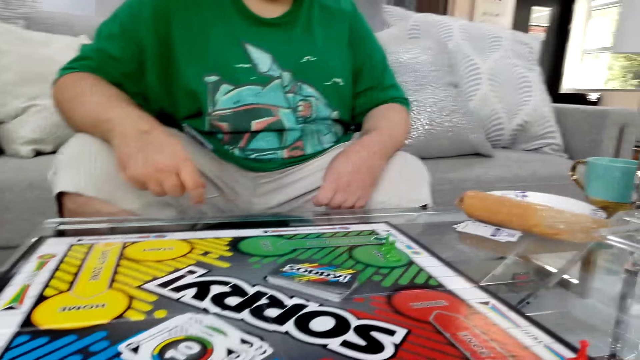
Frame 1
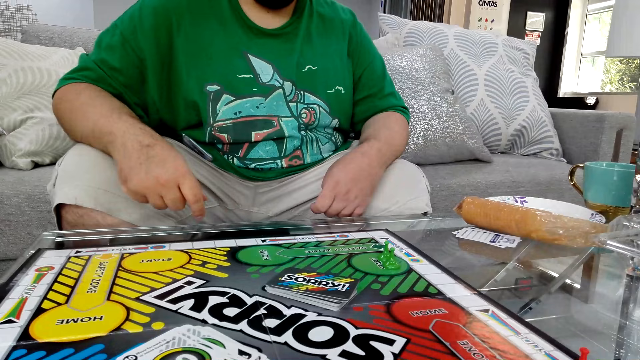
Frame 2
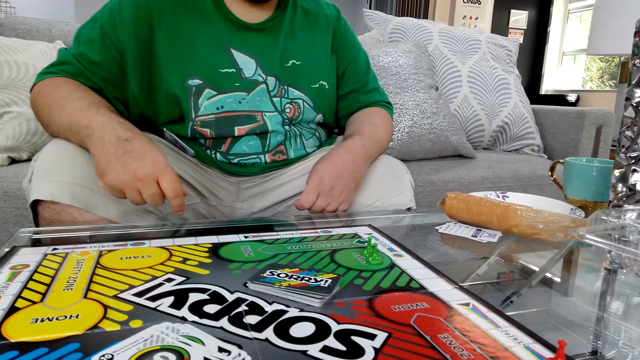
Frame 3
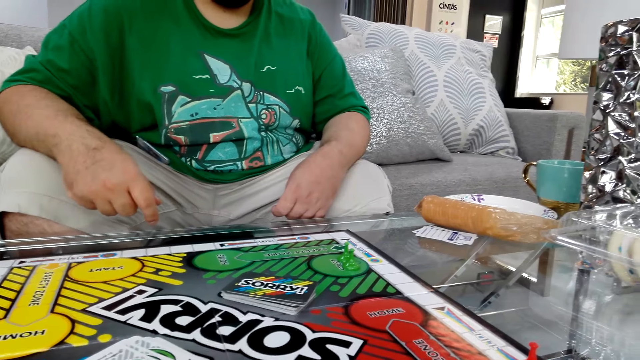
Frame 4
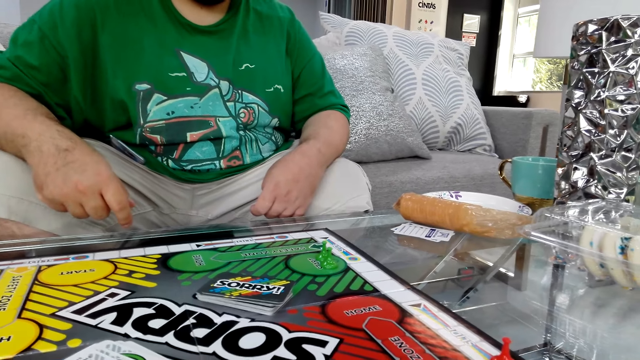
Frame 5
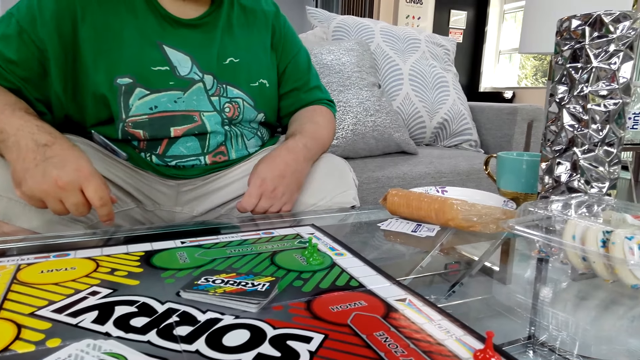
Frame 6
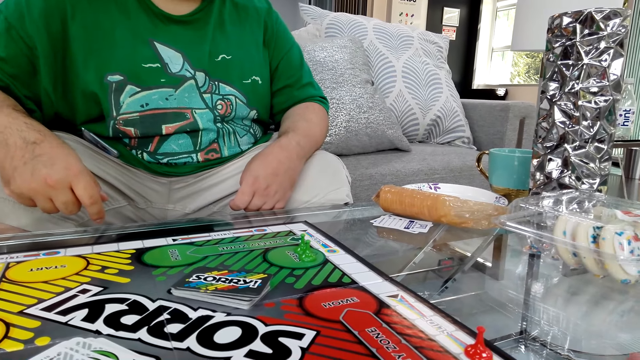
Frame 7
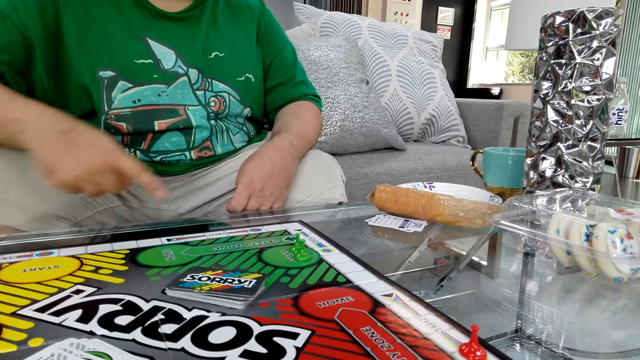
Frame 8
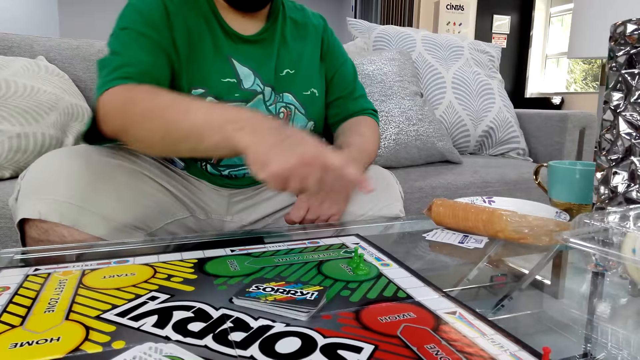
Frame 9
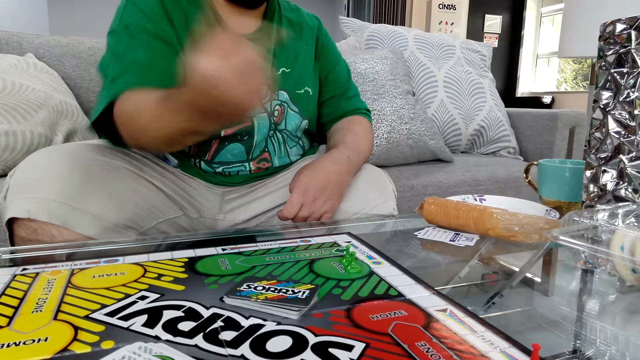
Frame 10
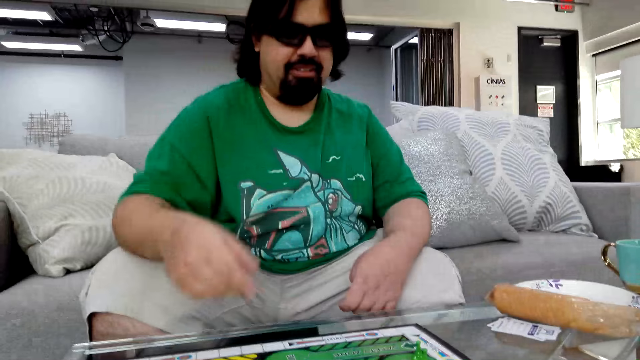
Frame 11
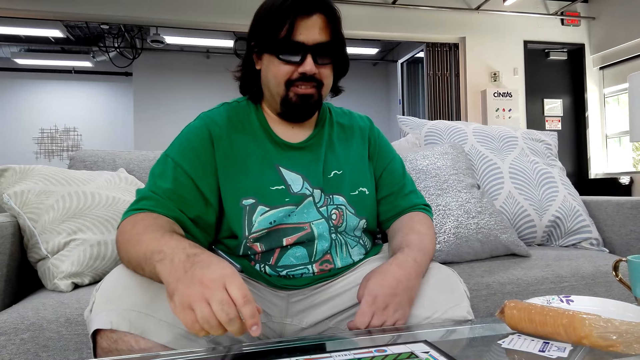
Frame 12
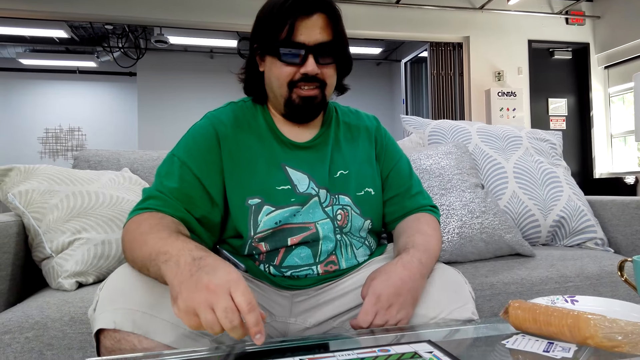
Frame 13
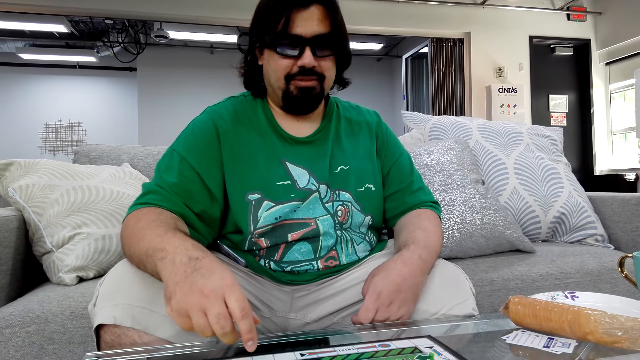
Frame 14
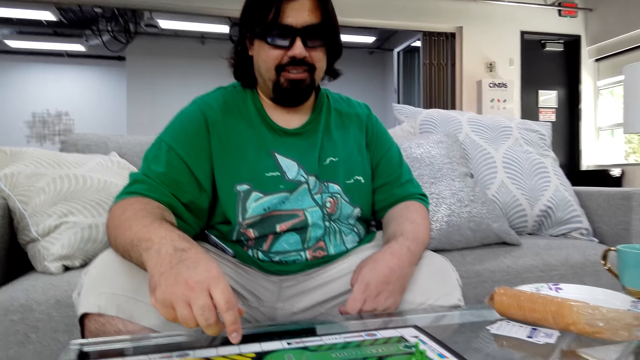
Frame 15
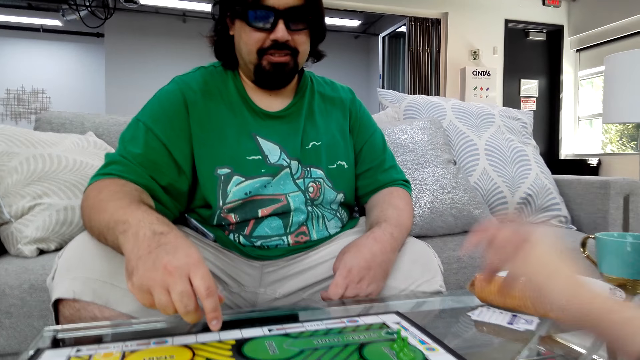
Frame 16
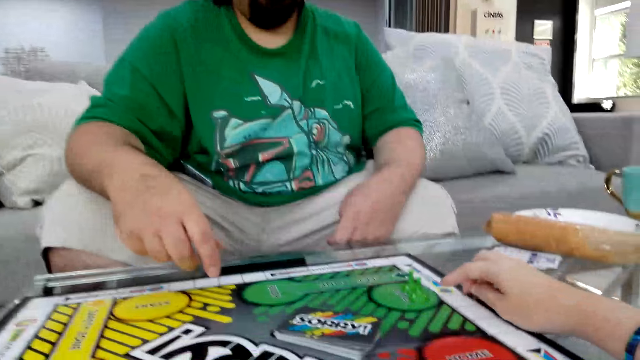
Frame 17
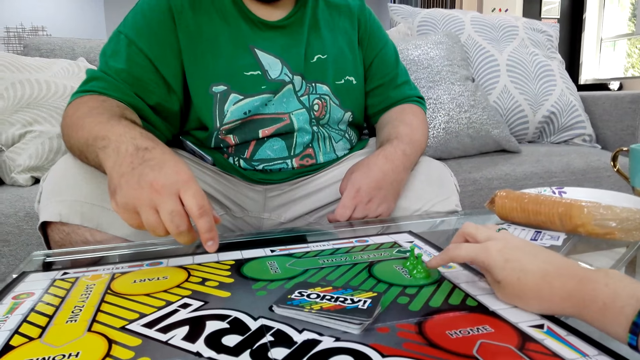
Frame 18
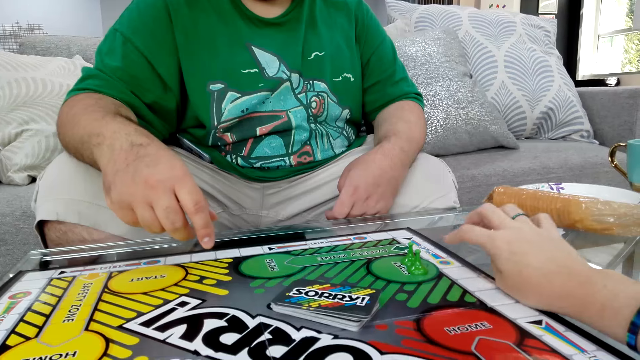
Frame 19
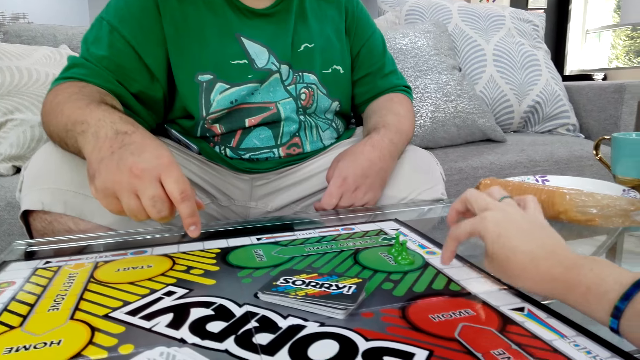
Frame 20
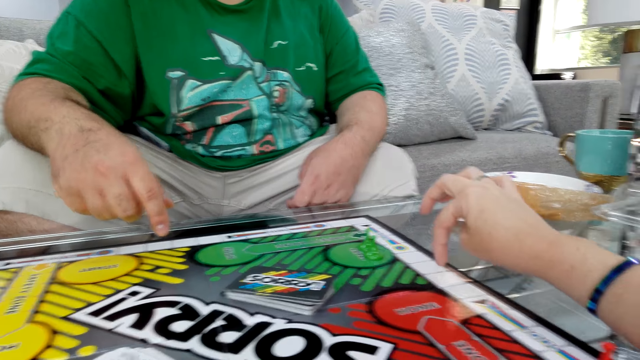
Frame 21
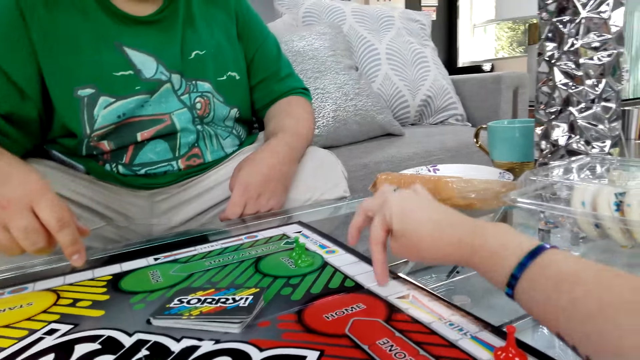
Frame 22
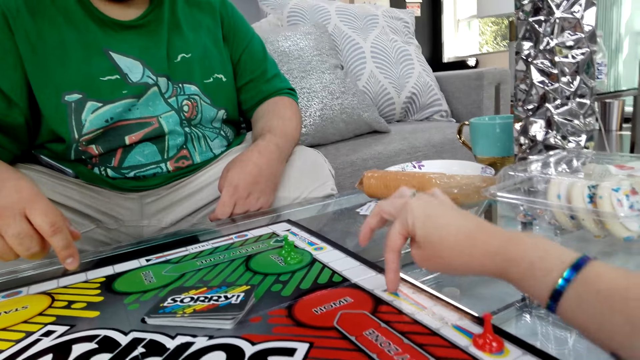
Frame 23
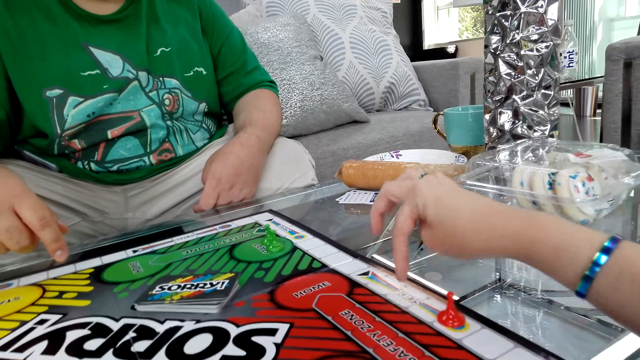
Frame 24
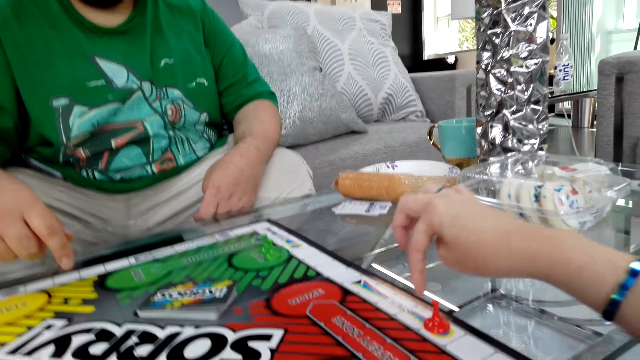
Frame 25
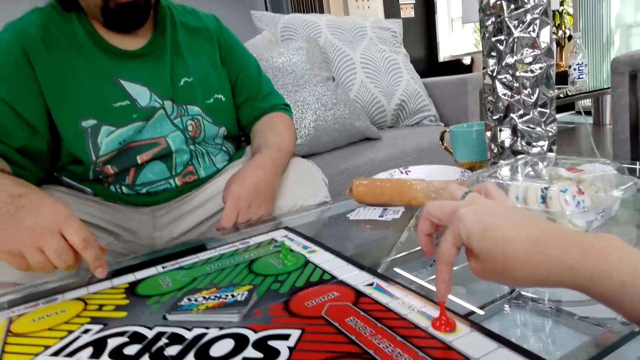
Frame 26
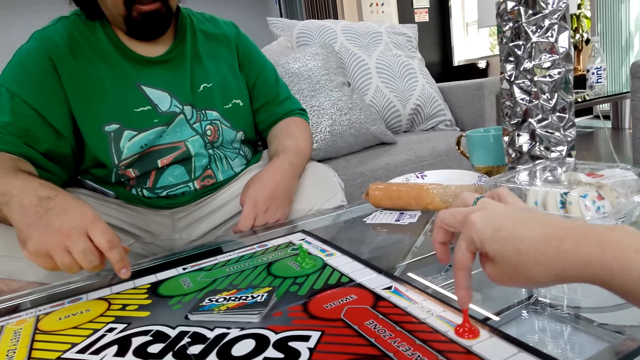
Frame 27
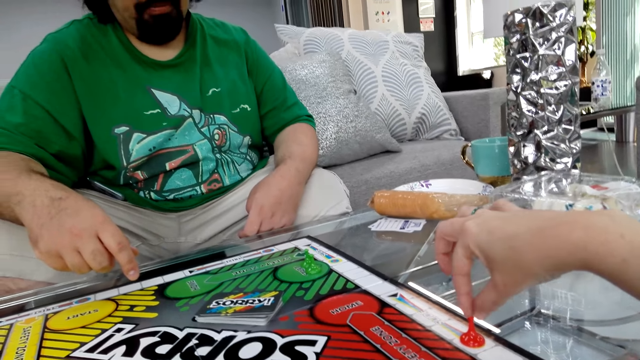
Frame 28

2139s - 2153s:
The camera wearer explains how to play the Sorry game. They point at the board game piece.

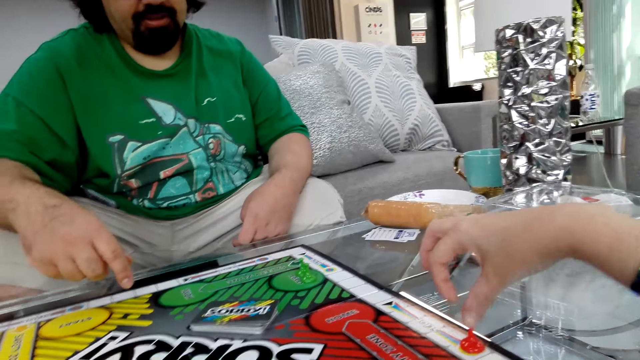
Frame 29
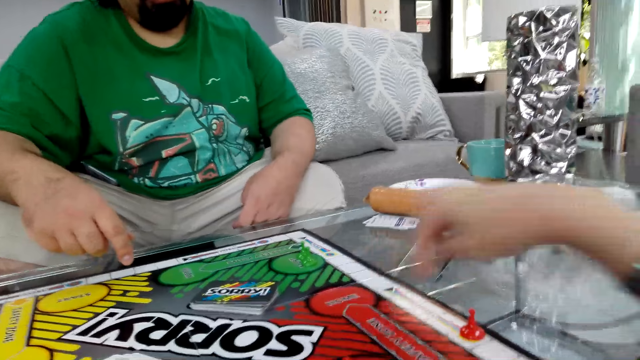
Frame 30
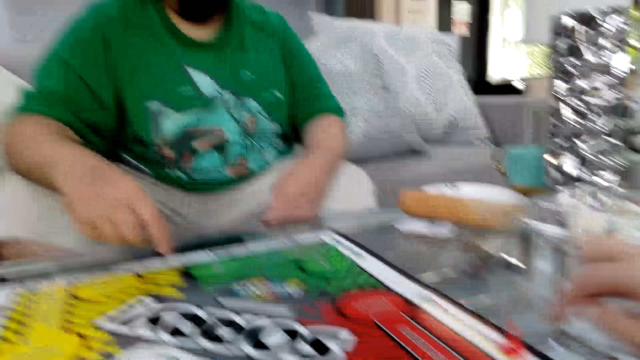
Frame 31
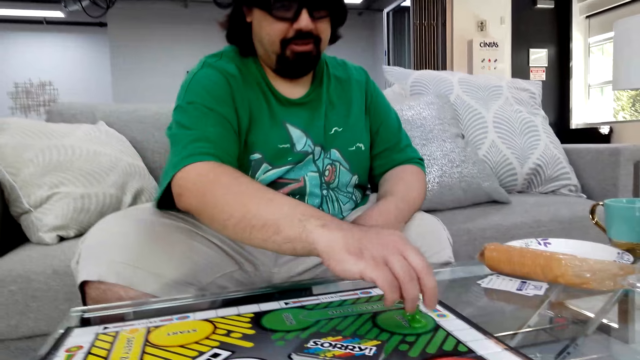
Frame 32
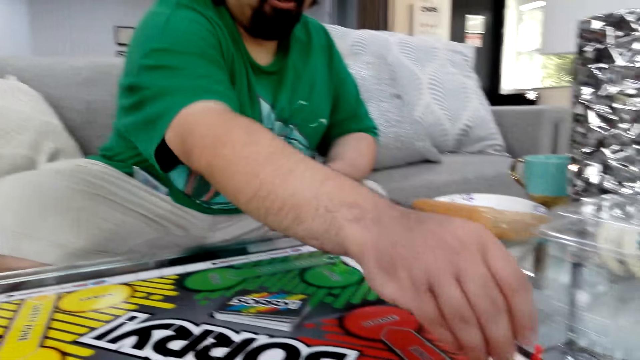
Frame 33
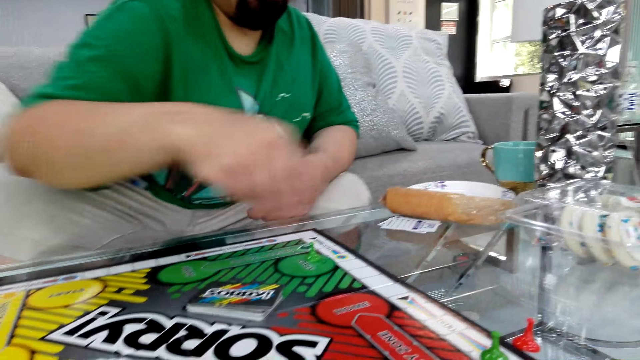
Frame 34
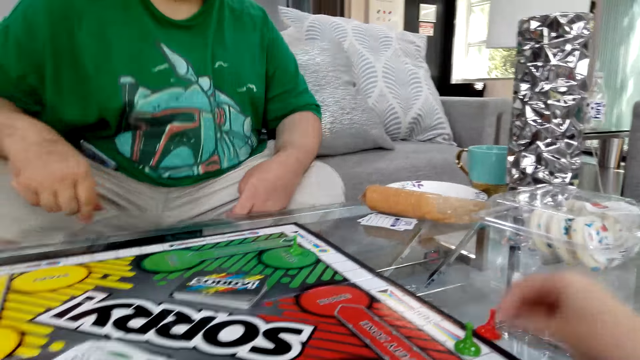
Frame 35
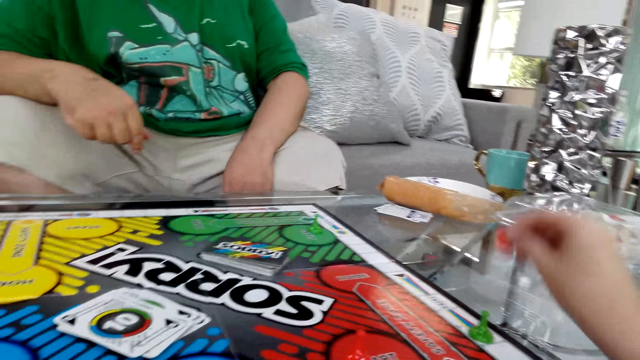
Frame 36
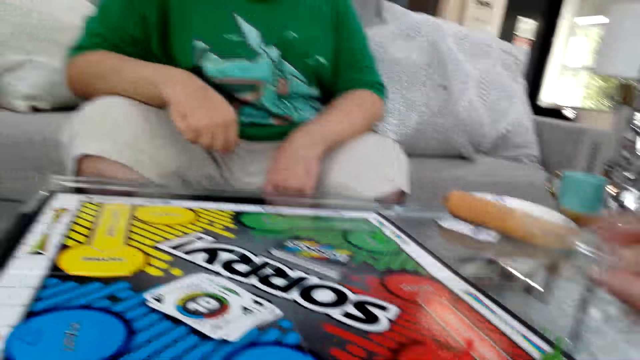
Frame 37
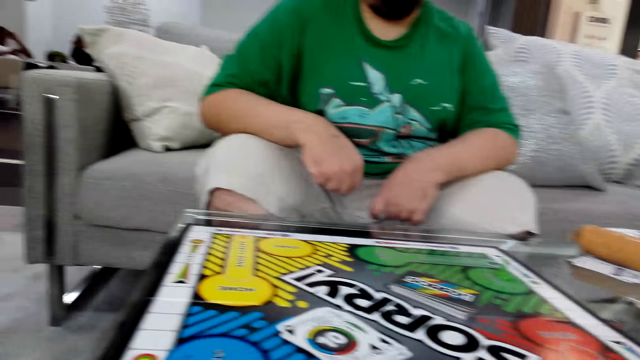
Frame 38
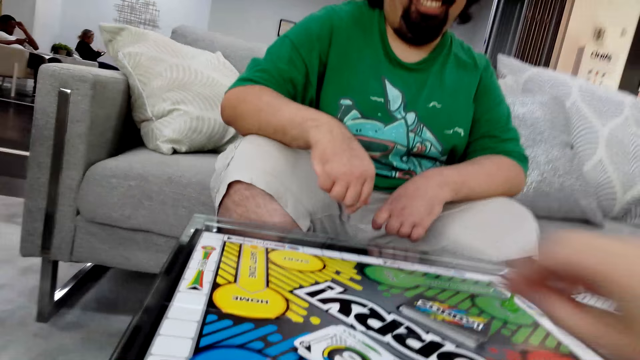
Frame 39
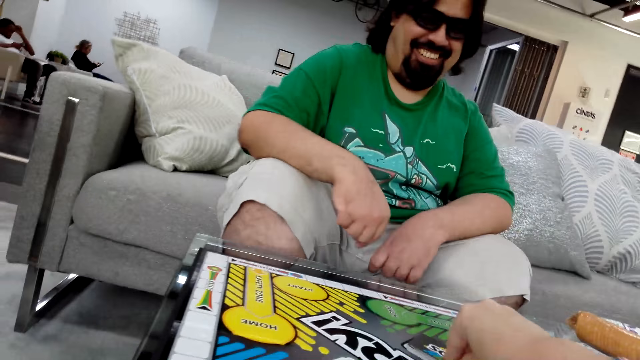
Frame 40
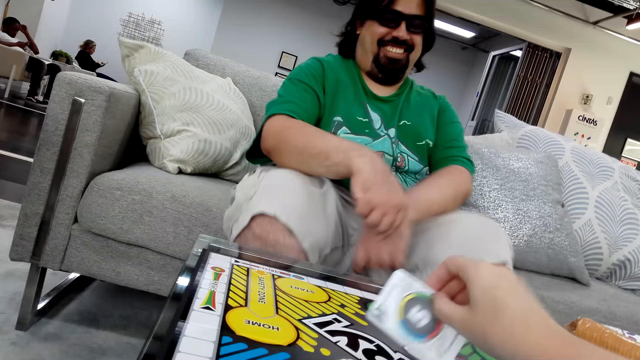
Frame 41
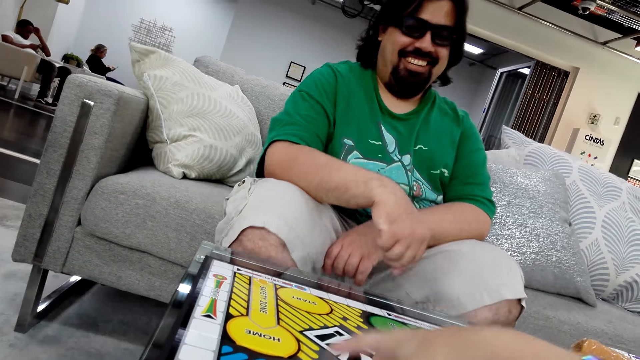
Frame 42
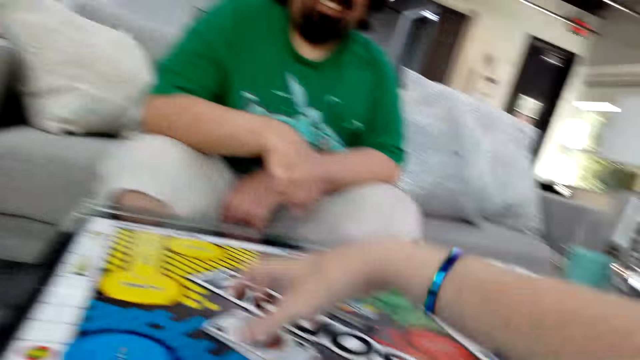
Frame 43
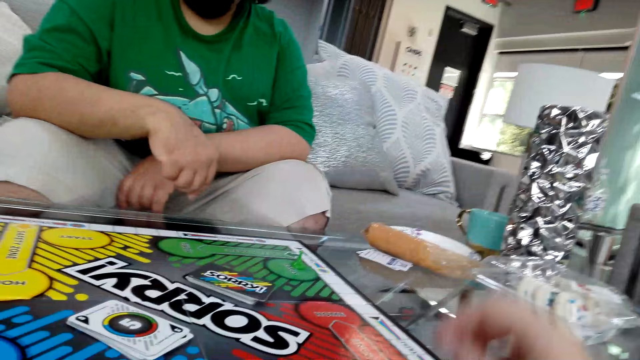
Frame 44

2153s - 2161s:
A man plays the Sorry game. The man holds a poker piece. The camera wearer plays the Sorry game.
